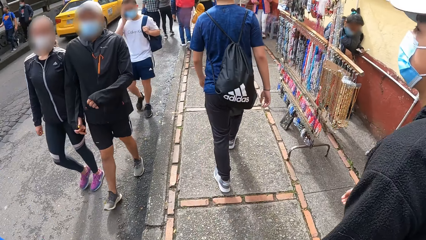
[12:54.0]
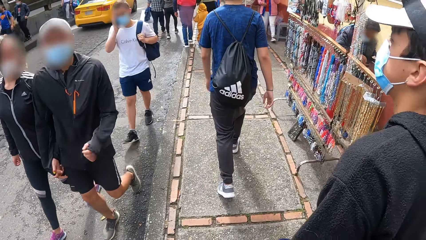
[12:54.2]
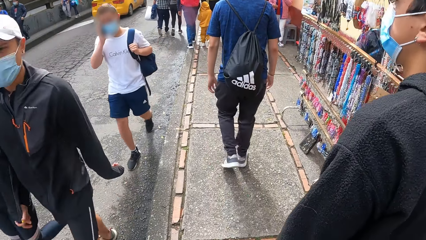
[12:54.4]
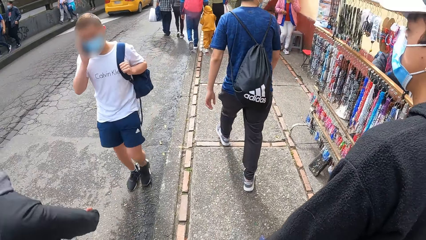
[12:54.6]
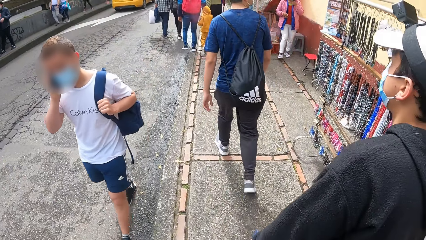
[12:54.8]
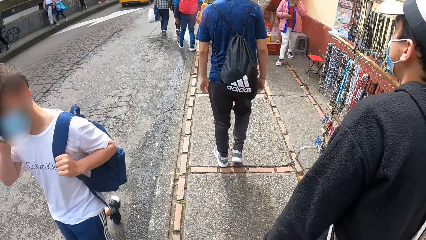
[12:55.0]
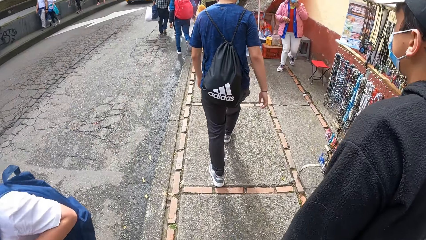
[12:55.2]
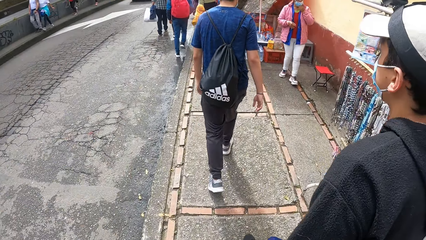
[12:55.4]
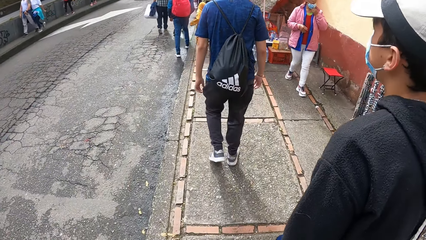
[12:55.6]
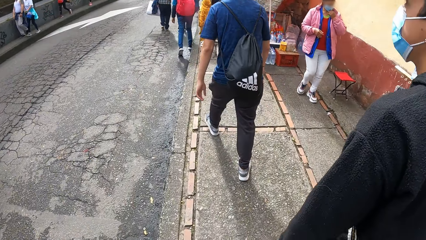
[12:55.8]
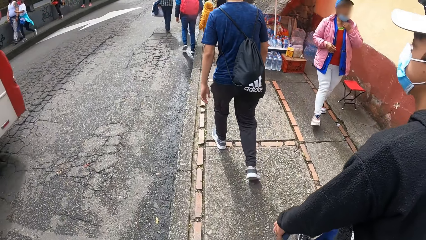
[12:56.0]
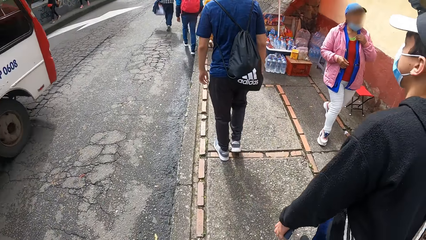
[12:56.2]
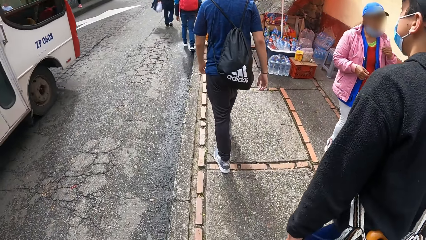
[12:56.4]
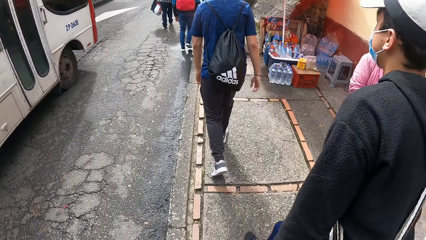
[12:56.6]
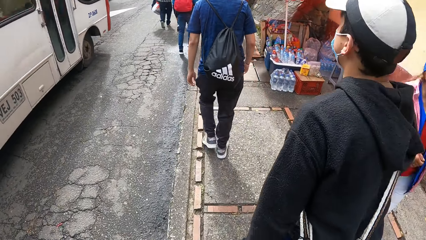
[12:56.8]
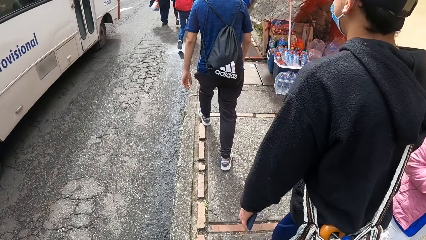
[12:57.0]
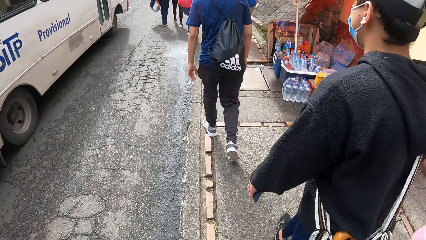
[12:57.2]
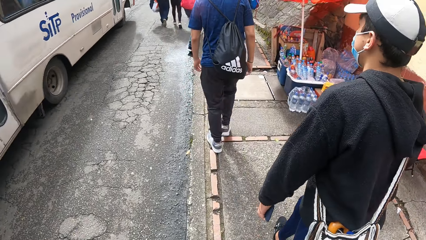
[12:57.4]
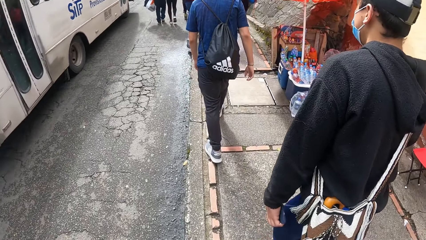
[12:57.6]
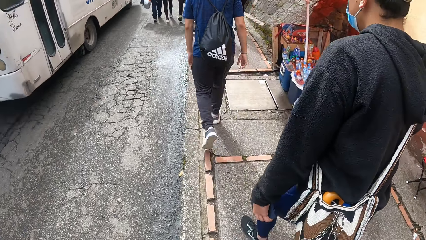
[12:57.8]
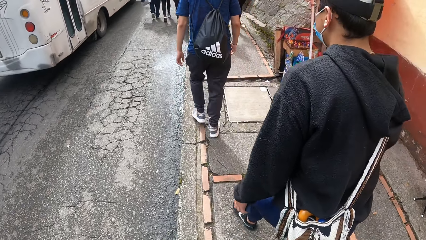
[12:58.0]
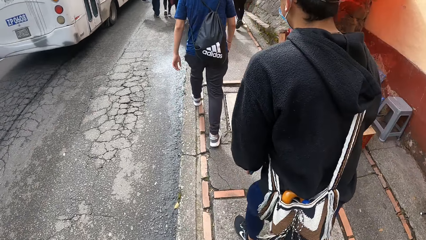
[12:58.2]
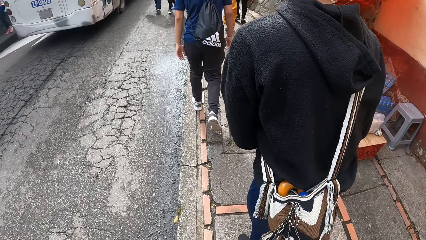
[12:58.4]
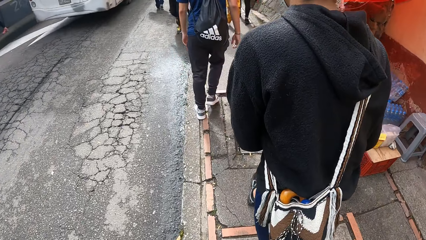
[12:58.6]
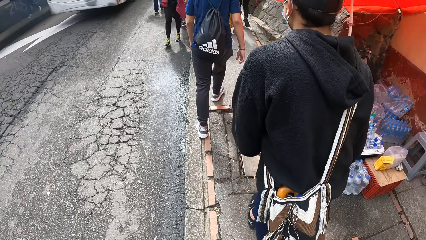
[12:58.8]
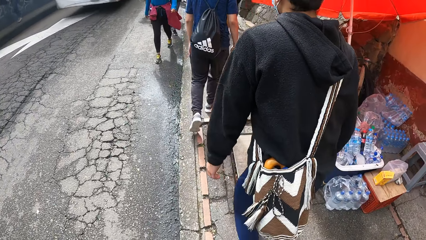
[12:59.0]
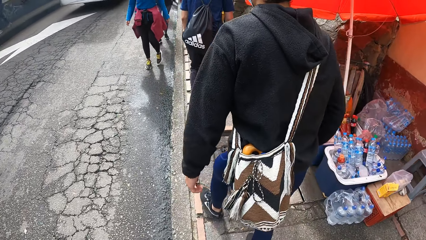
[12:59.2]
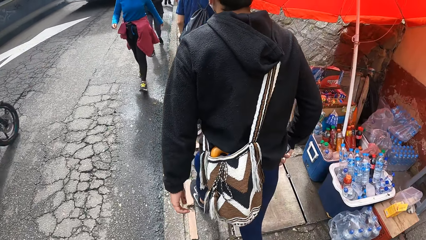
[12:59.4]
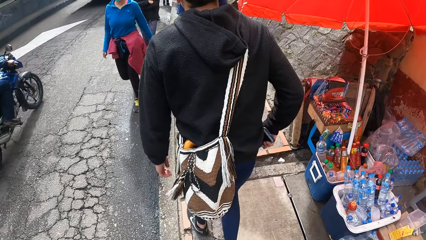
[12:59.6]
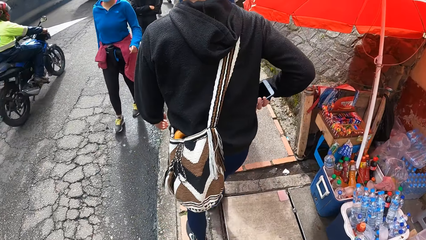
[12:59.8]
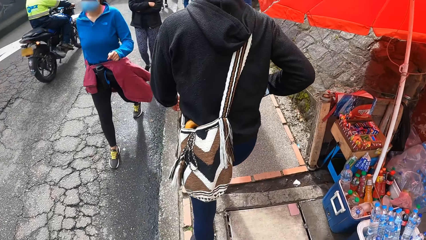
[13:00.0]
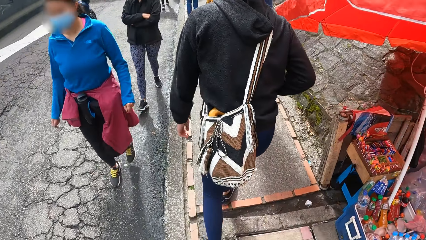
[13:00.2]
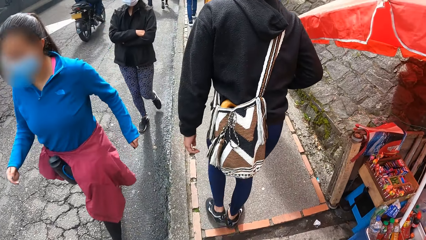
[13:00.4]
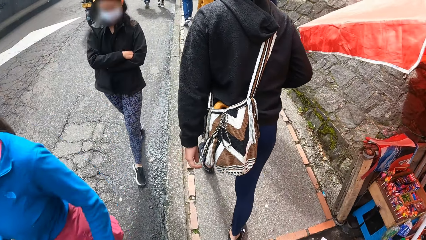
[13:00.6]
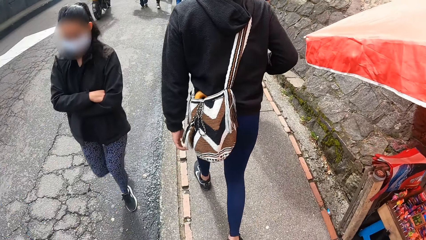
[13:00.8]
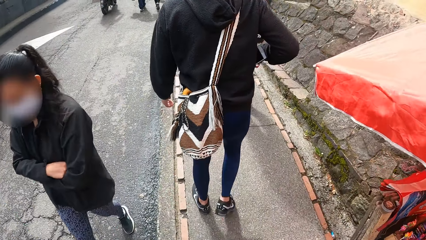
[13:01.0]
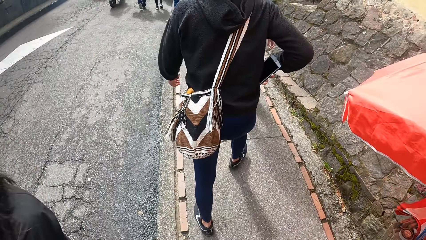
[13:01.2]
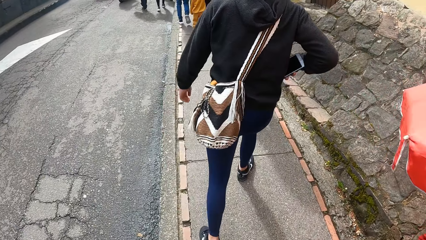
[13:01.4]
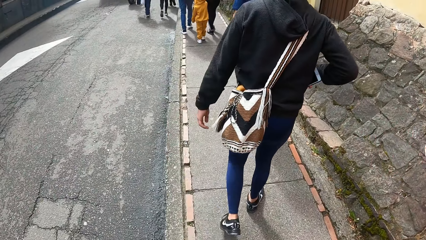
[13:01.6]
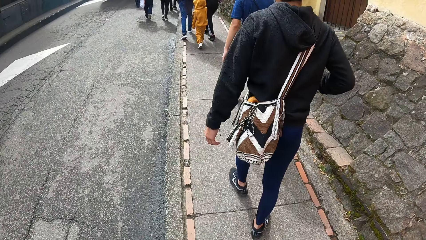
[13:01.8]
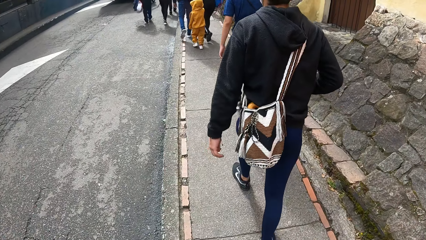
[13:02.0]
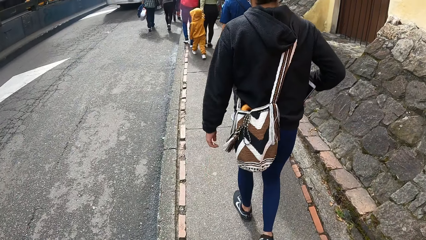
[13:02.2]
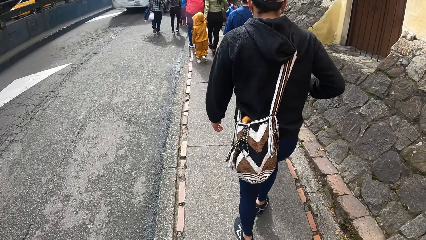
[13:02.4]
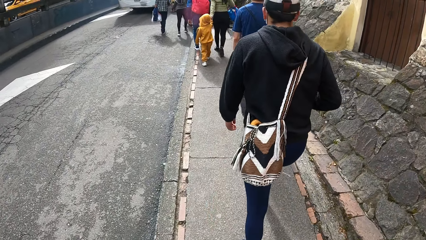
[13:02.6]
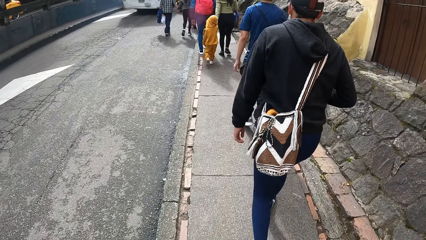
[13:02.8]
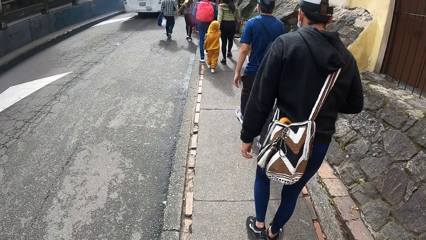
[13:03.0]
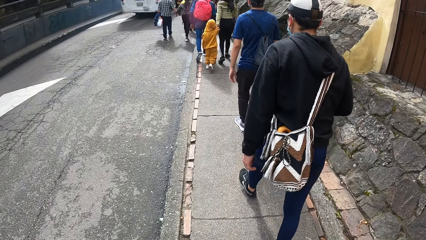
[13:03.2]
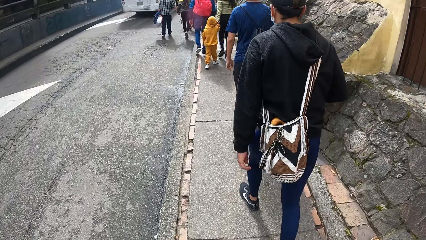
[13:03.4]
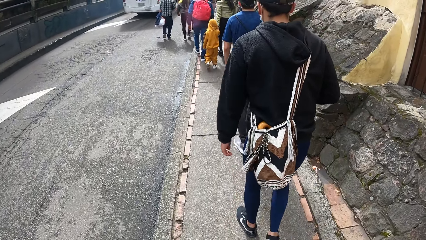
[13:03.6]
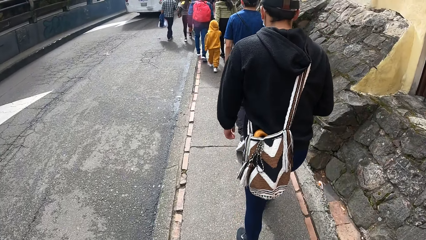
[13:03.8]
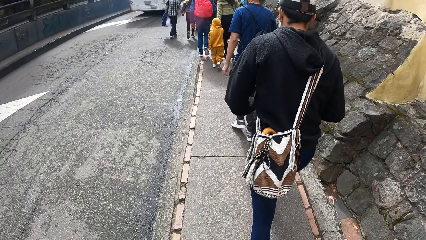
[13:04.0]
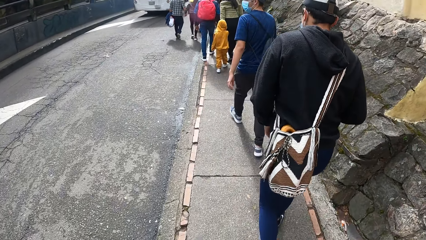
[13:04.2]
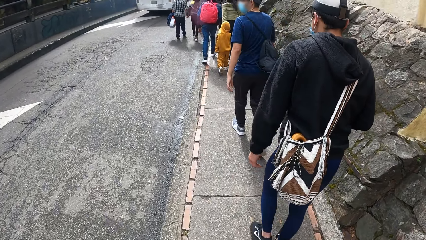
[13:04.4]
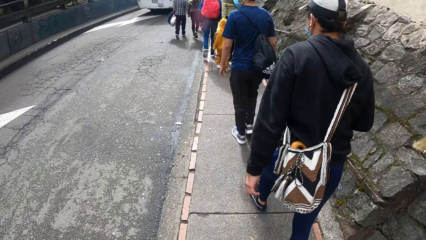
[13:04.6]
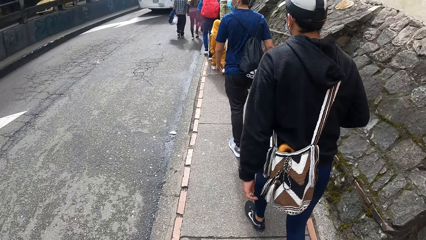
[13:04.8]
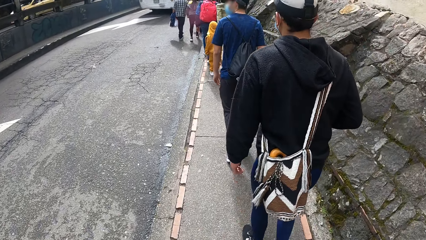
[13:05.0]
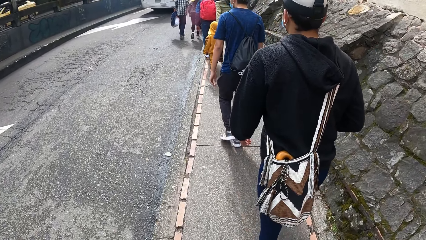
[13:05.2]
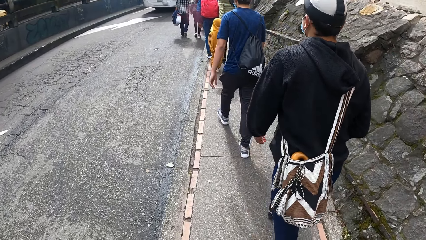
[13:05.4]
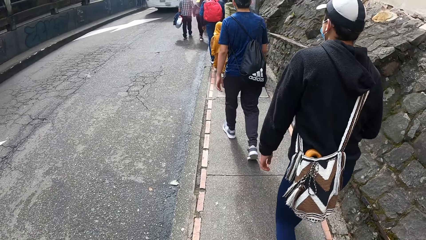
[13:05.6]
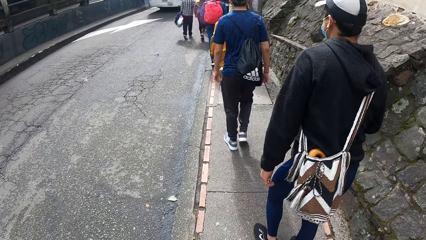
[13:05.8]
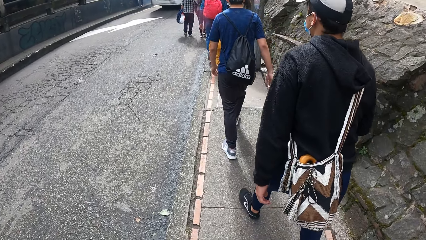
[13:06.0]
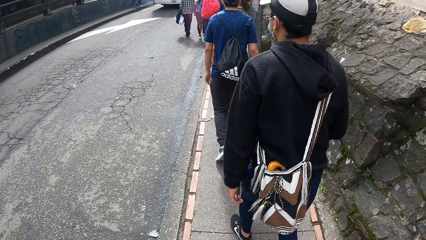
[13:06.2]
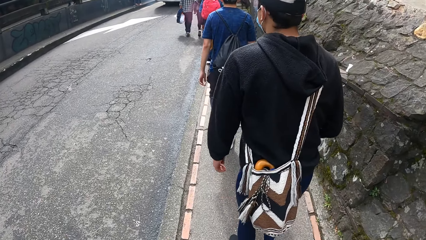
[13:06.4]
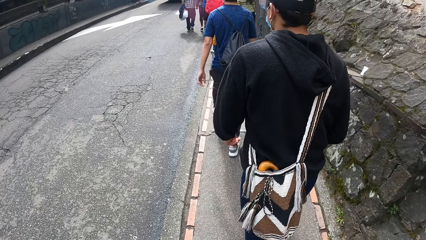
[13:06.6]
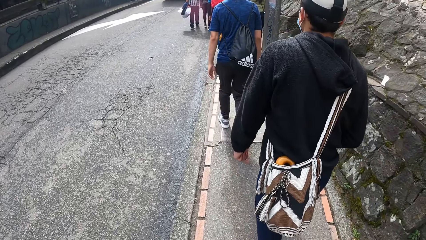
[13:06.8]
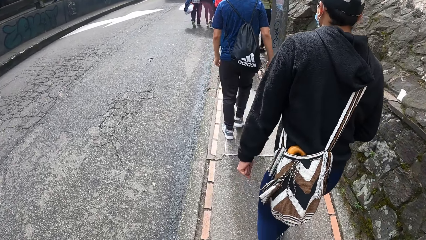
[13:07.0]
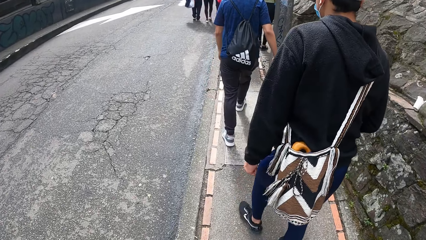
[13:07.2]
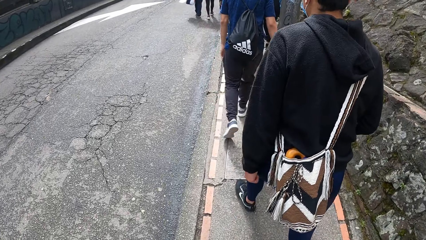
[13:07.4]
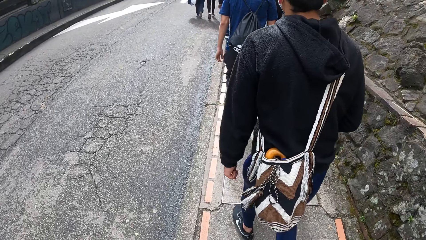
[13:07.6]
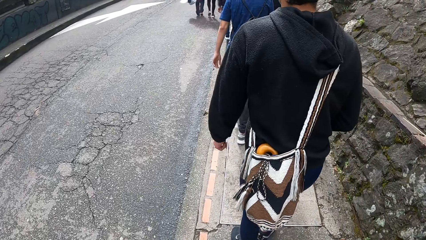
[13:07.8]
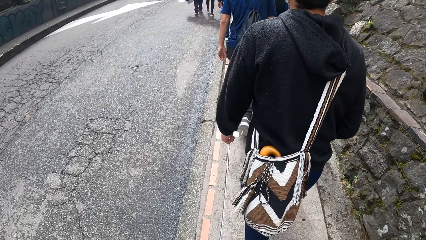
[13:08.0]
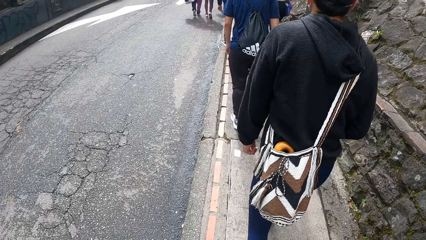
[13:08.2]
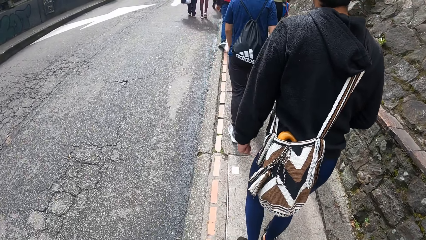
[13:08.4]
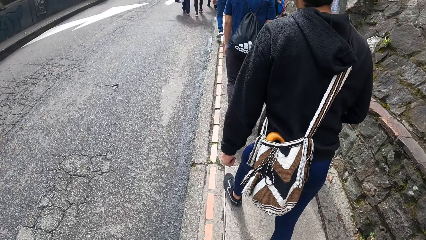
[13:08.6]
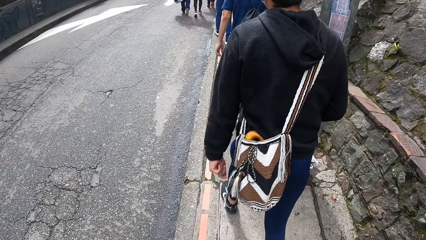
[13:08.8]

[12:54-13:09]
The man puts the phone in a pocket of the hoodie with his left hand. The man holds the phone. The camera wearer walks along the road.
